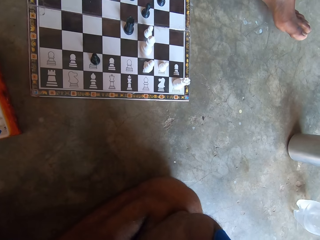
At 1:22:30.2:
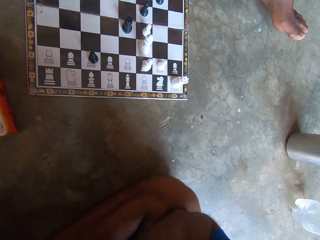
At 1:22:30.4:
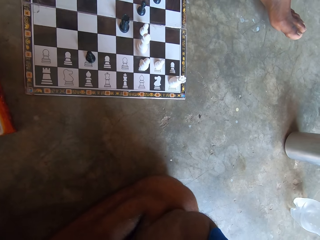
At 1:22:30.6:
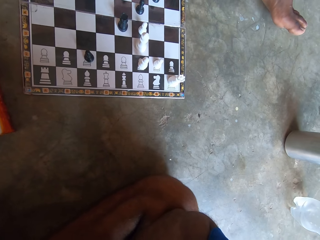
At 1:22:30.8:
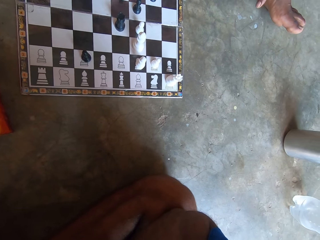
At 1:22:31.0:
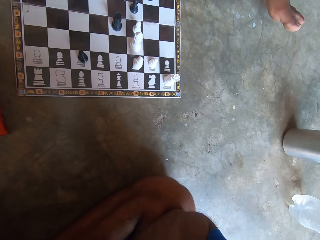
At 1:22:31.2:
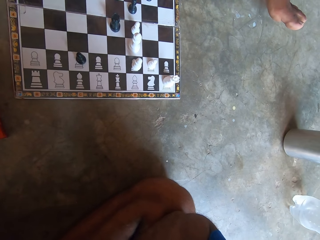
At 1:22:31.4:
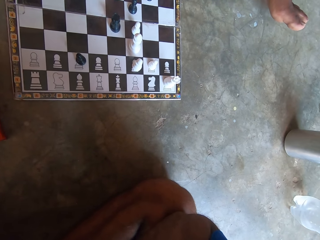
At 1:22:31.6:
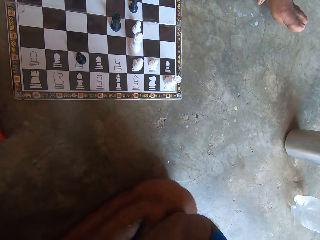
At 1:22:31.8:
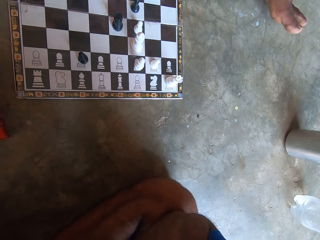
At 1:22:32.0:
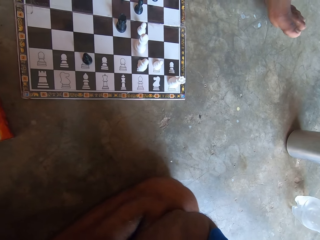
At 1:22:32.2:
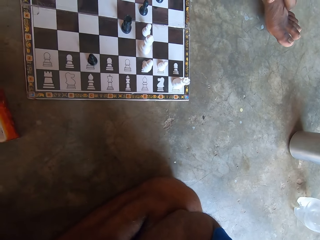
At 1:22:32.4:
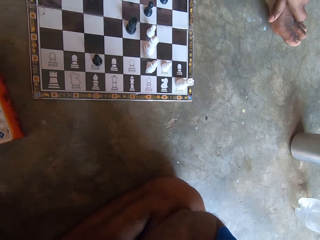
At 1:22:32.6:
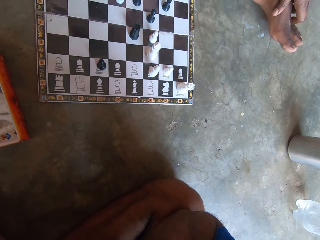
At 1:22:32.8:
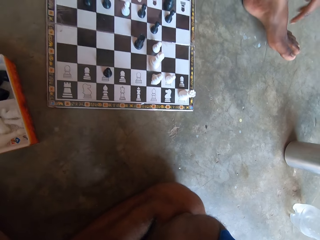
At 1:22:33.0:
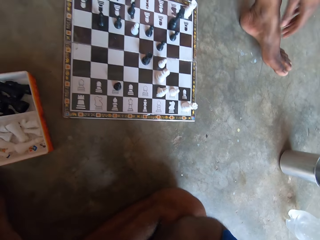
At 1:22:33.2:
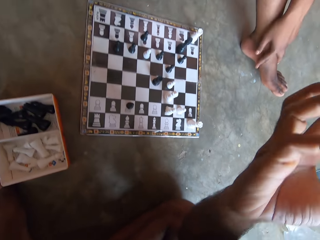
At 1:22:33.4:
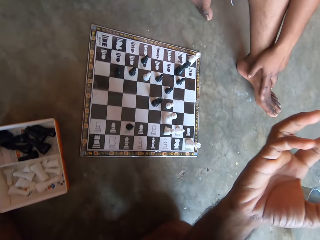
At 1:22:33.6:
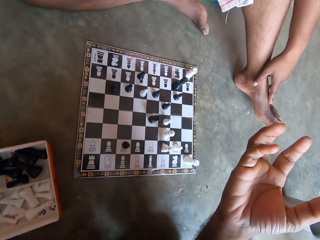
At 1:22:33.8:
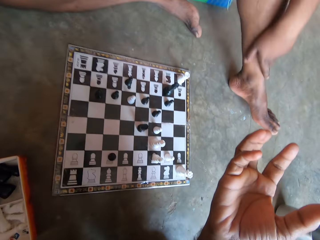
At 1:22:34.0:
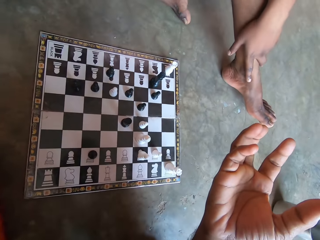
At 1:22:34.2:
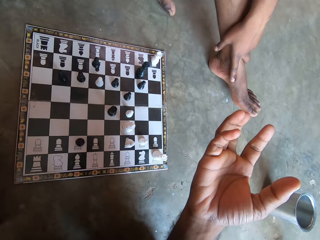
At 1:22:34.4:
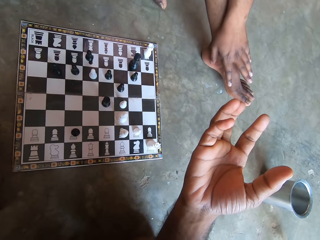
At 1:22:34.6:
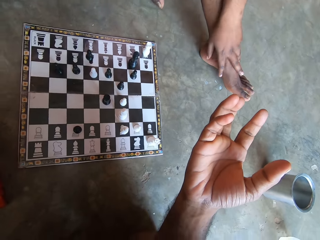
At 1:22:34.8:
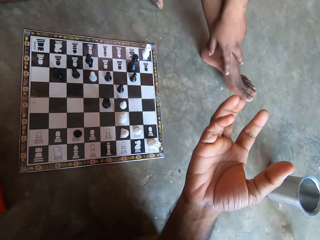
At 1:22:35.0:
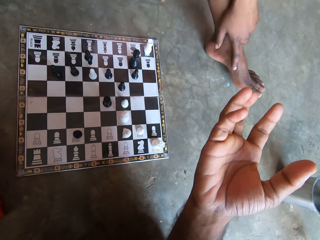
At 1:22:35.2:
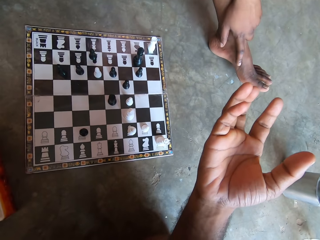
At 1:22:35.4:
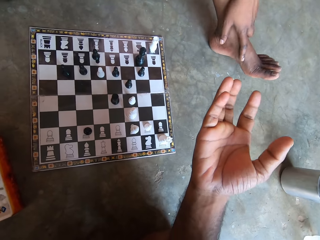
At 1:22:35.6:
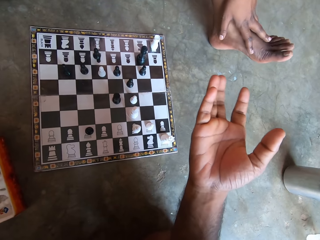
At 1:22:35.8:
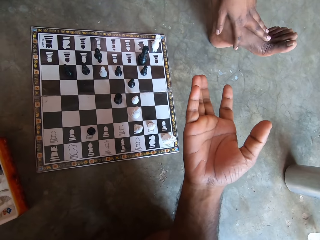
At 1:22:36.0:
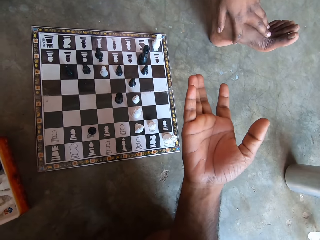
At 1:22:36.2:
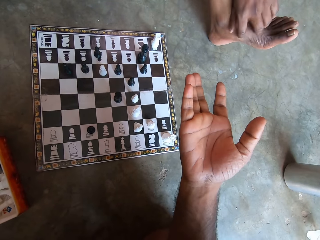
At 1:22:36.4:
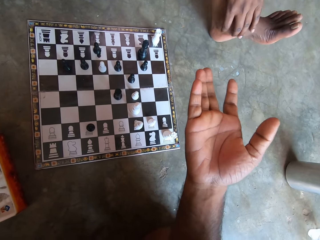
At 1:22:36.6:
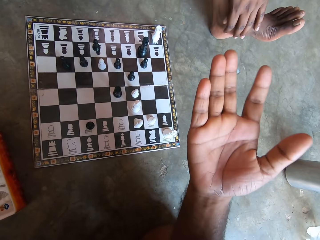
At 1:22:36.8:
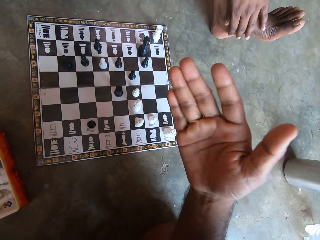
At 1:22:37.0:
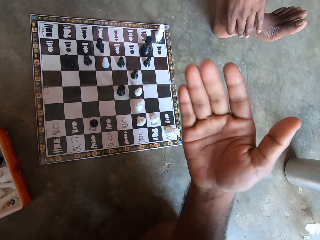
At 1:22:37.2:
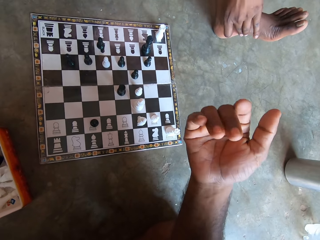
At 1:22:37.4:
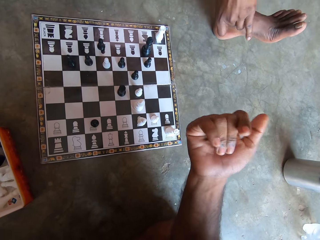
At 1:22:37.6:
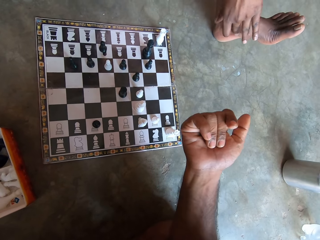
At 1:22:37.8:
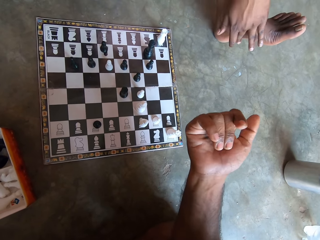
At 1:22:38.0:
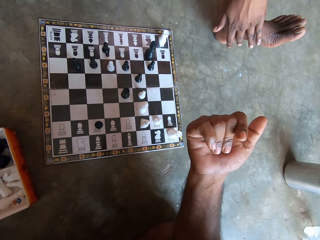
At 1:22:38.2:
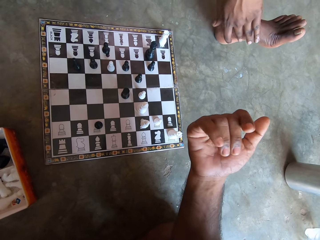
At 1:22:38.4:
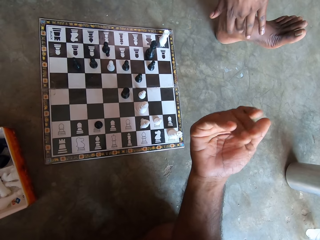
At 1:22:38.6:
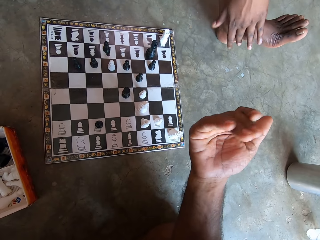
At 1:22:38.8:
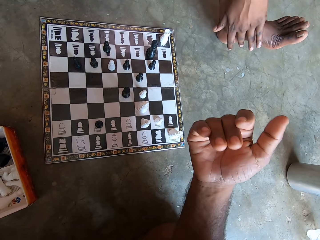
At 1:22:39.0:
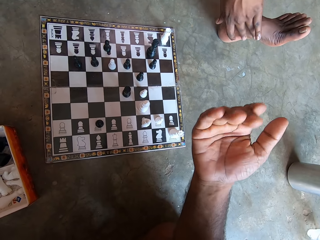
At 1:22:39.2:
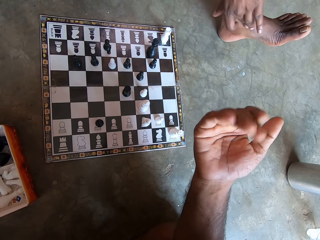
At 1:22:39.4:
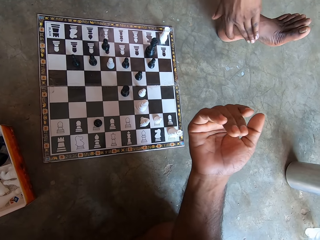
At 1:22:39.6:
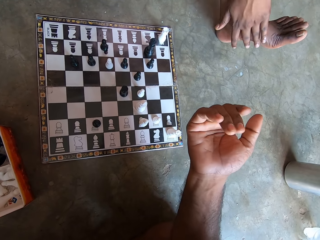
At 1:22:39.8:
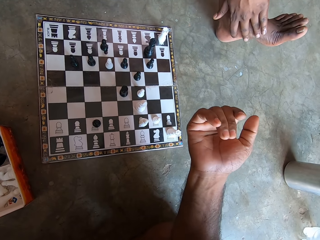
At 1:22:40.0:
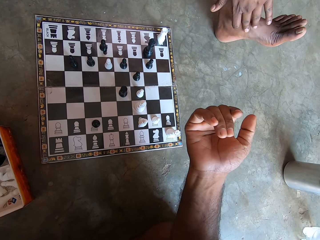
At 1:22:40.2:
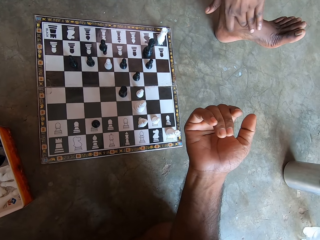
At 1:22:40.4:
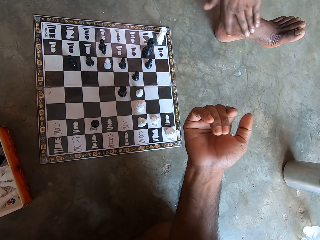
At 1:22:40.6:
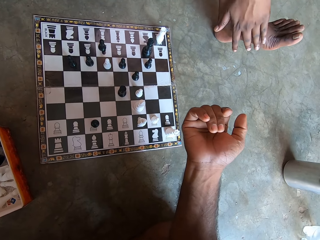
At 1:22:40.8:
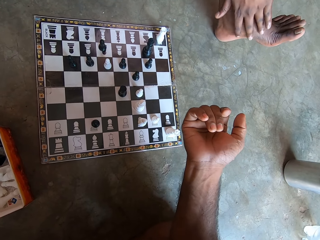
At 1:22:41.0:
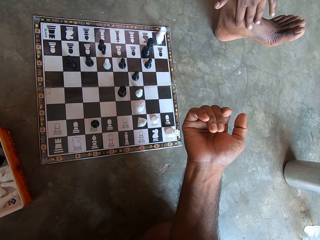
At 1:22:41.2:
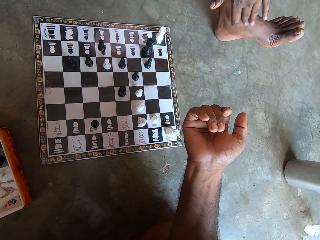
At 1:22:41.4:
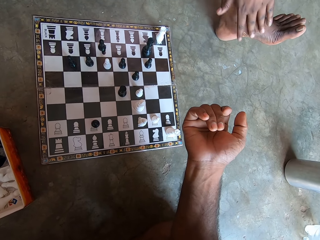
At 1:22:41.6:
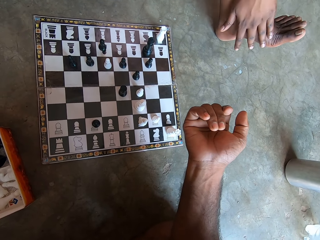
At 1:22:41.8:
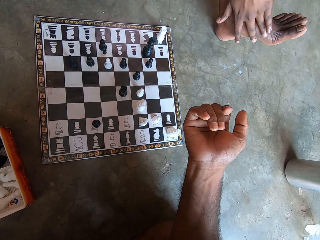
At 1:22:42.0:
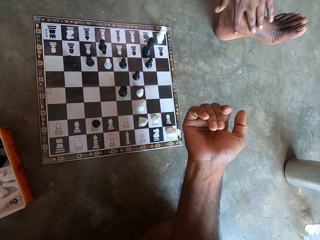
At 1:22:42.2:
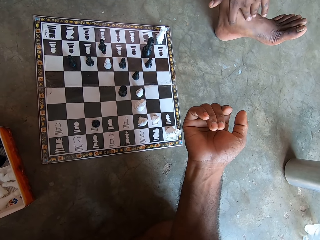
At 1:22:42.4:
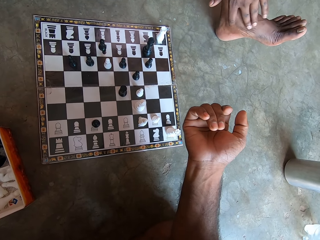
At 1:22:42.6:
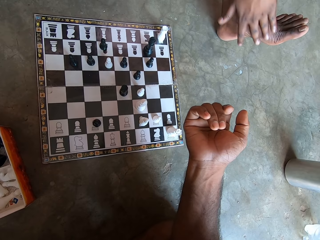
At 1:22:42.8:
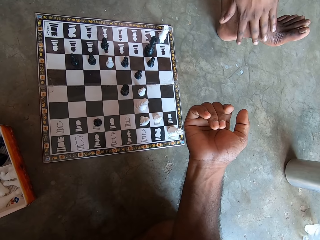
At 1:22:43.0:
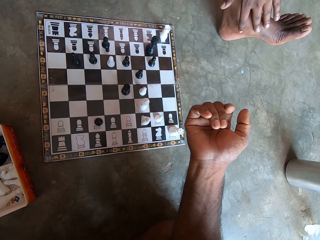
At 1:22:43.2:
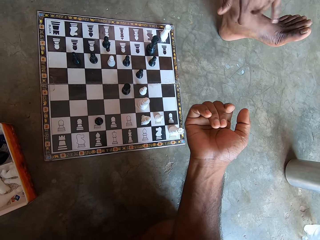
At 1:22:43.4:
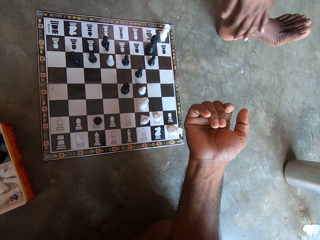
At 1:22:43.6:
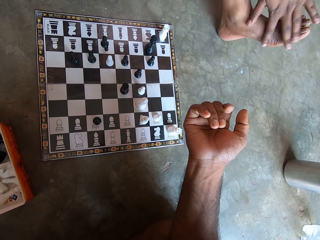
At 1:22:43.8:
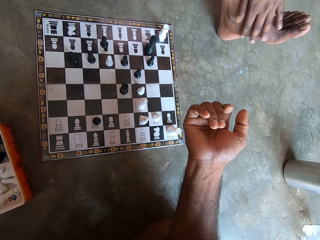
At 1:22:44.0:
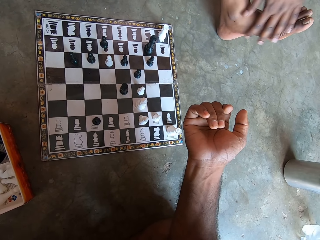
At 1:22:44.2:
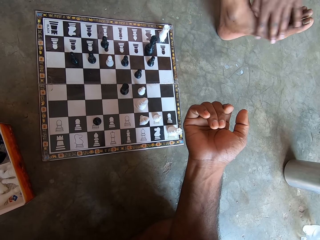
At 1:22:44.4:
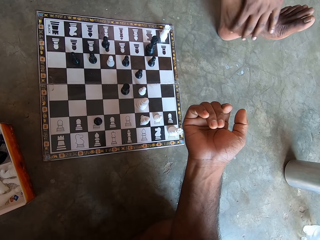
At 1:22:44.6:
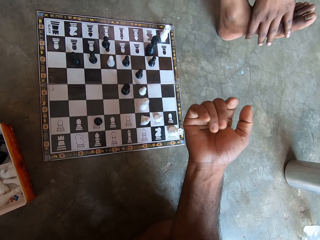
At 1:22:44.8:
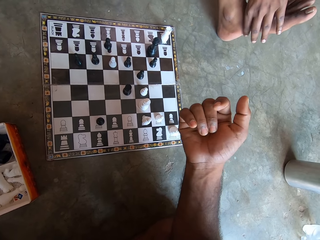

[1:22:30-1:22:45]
A man rubs the feet. The camera wearer raises the hand, shakes the hand and stops shaking the hand.

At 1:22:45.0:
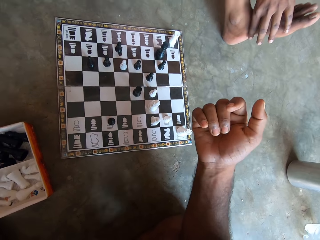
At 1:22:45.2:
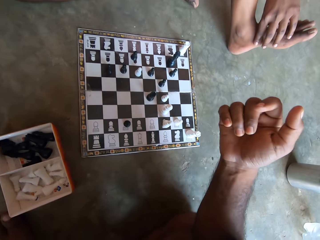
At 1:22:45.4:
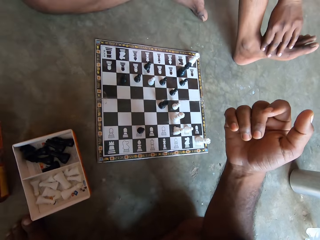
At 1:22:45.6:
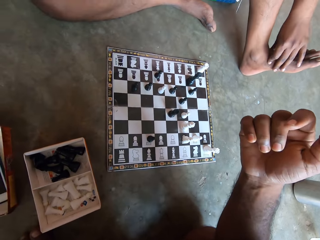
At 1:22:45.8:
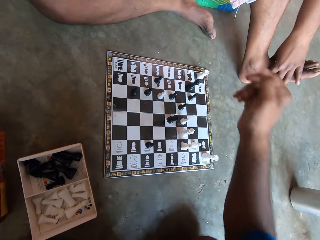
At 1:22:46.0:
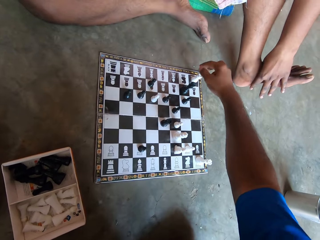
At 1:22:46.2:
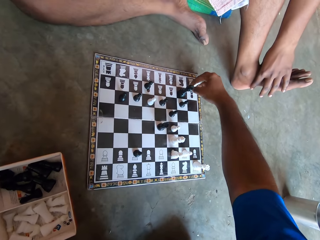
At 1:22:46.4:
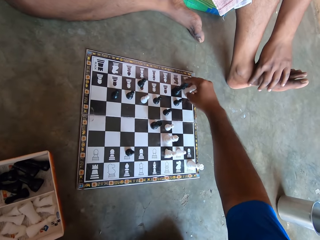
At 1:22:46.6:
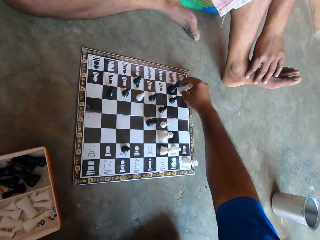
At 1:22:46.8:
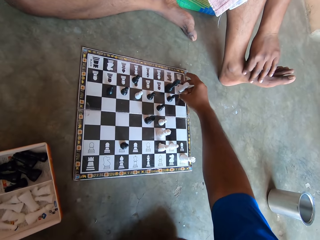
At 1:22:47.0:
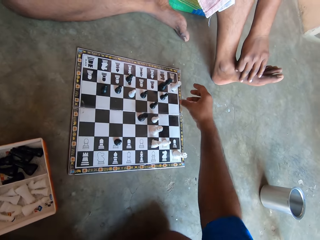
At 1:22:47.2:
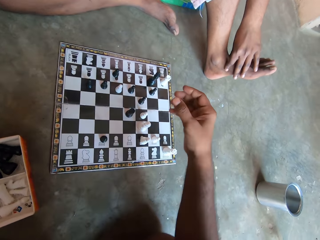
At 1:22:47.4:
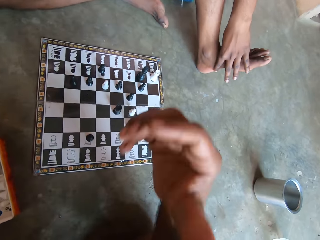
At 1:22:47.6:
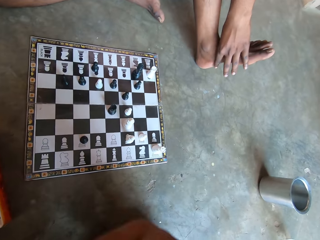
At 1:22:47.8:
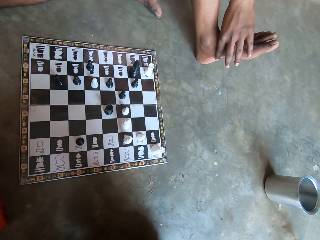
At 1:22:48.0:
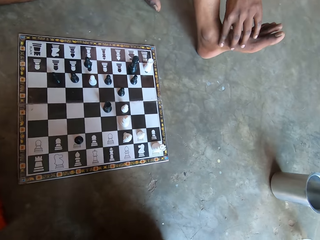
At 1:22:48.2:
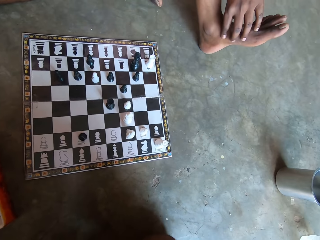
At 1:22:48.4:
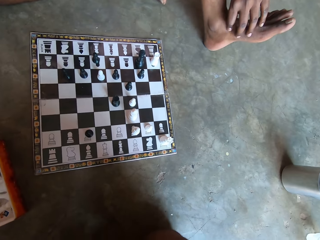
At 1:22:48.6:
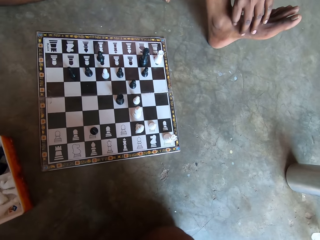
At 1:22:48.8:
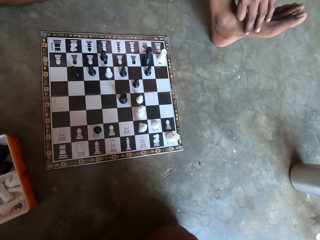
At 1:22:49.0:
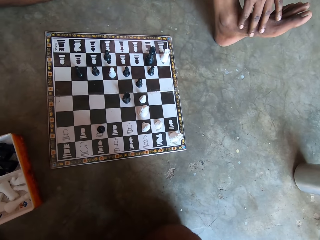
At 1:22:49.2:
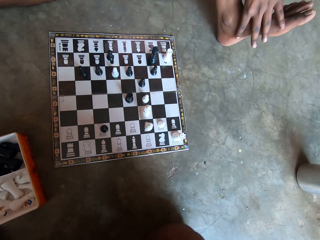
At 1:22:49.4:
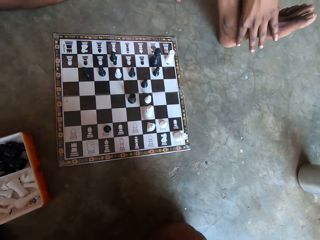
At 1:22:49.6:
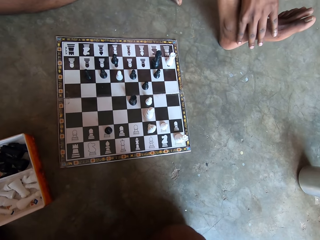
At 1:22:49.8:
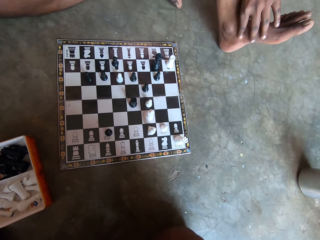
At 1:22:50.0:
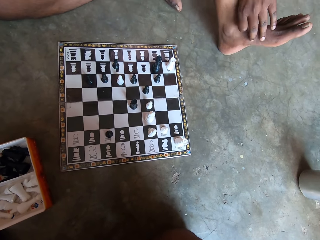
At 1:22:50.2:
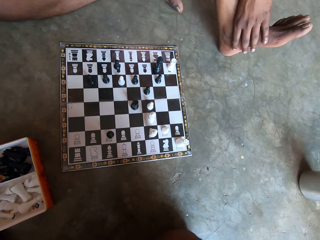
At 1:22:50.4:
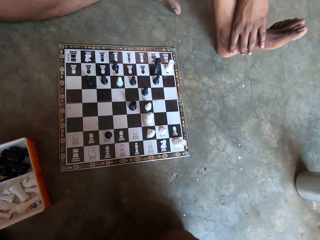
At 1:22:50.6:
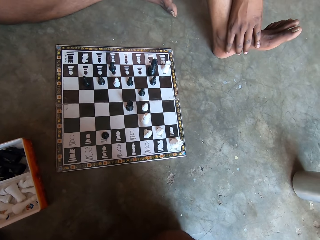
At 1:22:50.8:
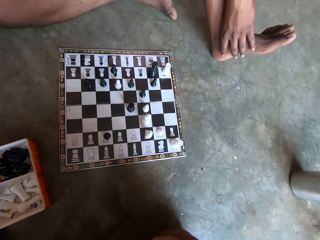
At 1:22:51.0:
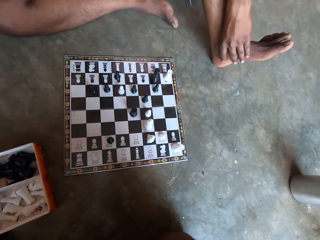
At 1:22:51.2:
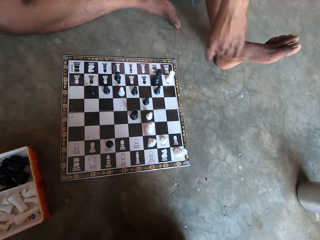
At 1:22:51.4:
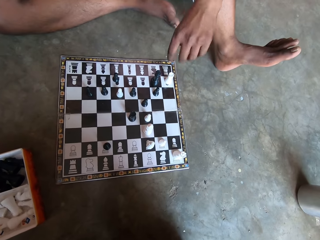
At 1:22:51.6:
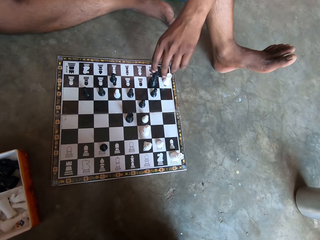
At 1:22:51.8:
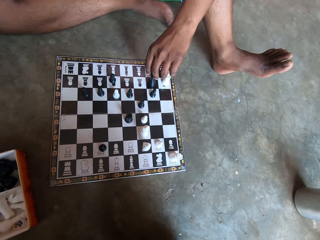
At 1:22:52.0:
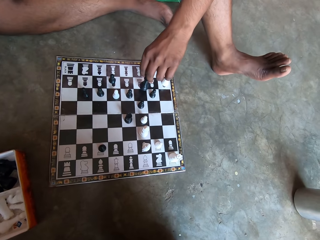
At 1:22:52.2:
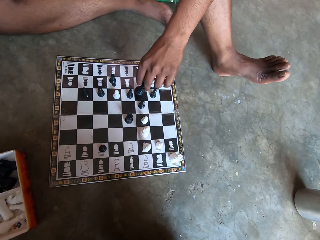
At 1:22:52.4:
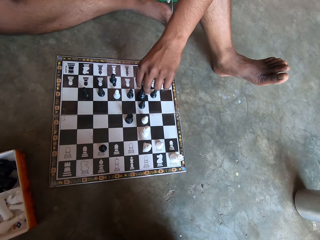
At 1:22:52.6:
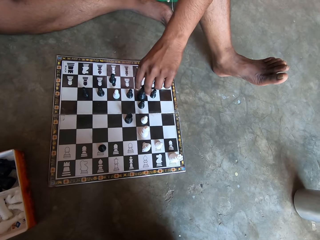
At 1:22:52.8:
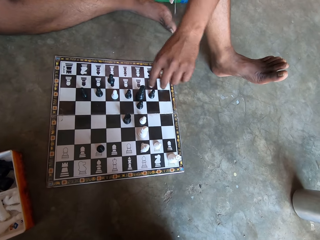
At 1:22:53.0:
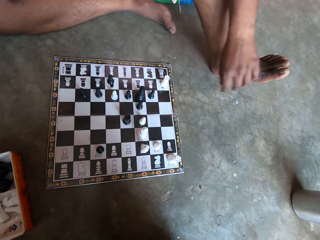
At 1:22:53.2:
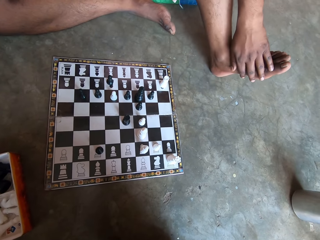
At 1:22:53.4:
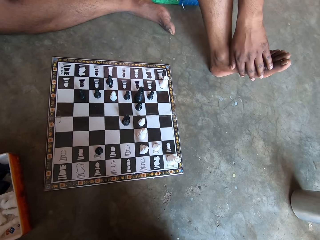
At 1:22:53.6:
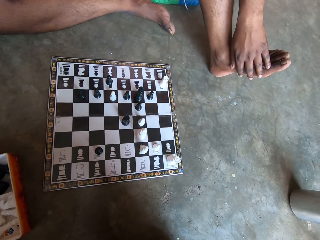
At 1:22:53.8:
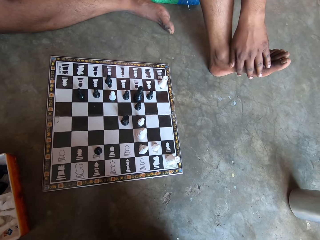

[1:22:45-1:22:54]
The camera wearer holds the chess piece. They unhand the chess piece. A man rubs the feet. The man moves a chess piece on the chessboard forward.
